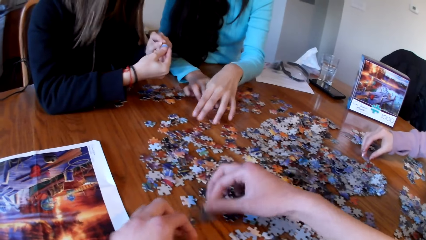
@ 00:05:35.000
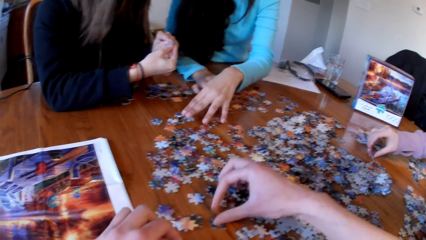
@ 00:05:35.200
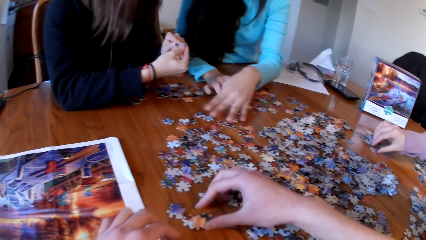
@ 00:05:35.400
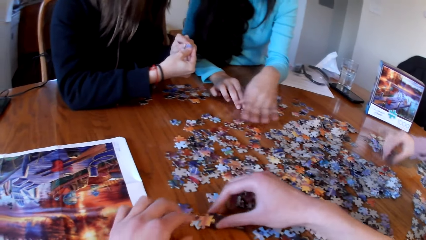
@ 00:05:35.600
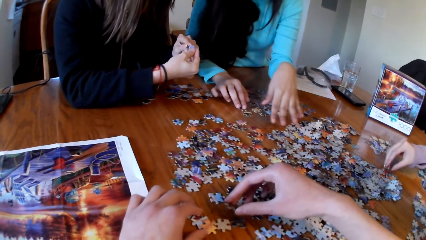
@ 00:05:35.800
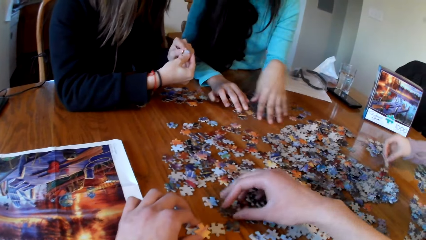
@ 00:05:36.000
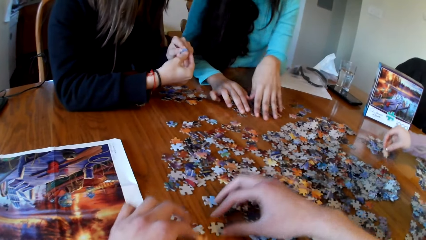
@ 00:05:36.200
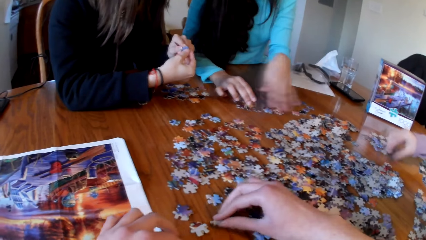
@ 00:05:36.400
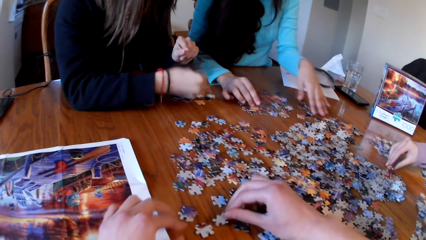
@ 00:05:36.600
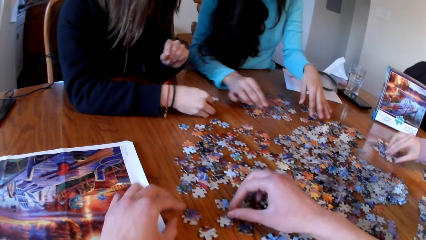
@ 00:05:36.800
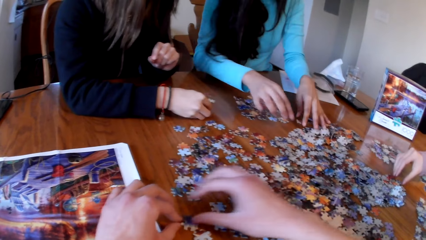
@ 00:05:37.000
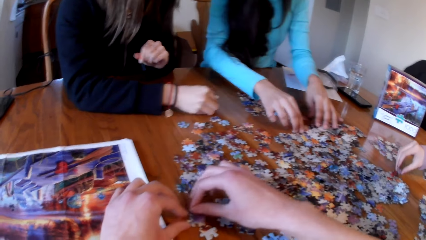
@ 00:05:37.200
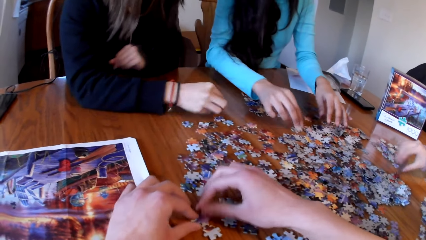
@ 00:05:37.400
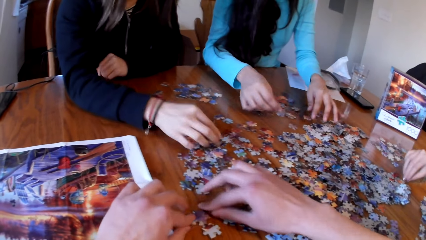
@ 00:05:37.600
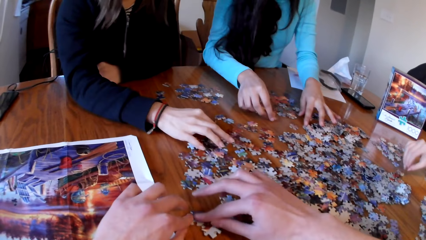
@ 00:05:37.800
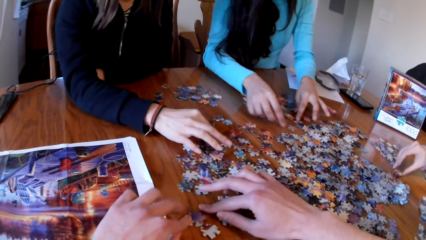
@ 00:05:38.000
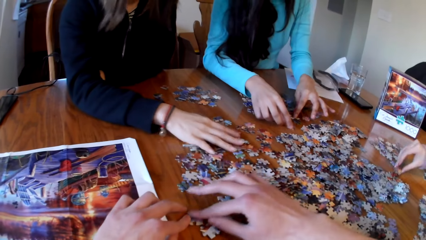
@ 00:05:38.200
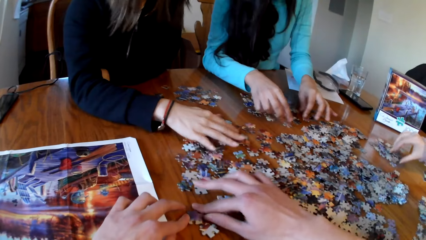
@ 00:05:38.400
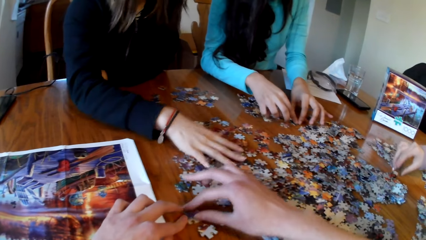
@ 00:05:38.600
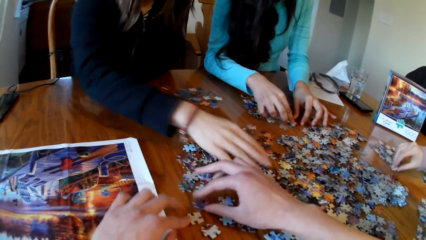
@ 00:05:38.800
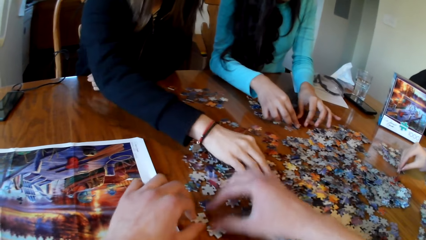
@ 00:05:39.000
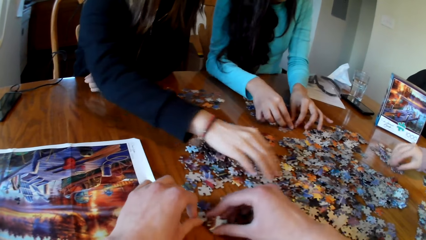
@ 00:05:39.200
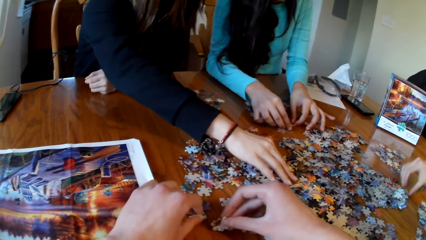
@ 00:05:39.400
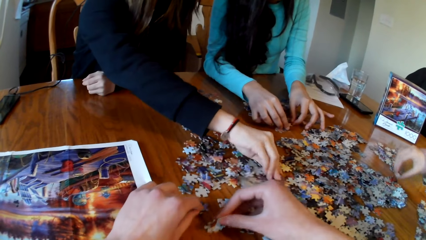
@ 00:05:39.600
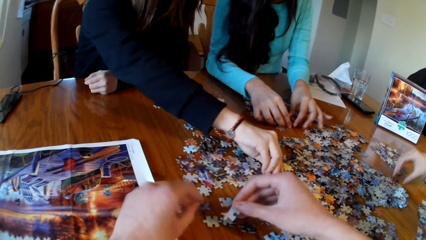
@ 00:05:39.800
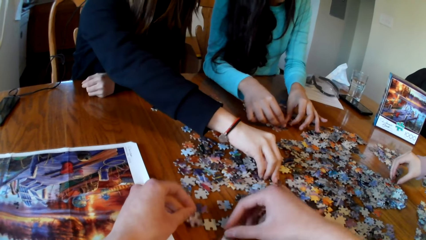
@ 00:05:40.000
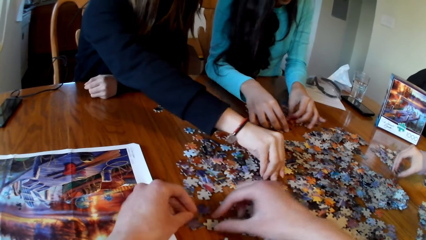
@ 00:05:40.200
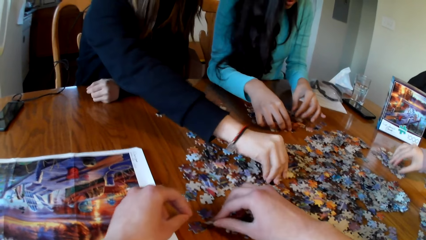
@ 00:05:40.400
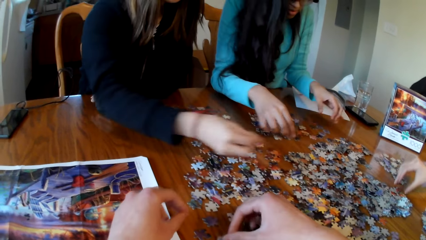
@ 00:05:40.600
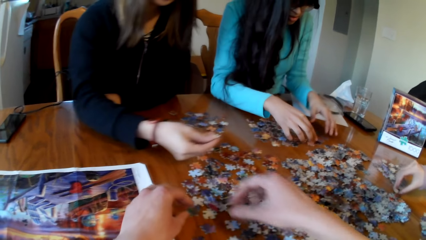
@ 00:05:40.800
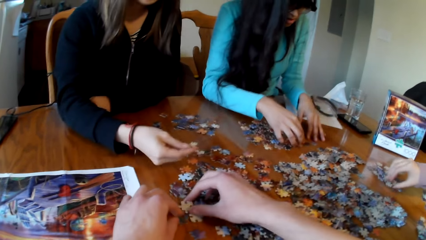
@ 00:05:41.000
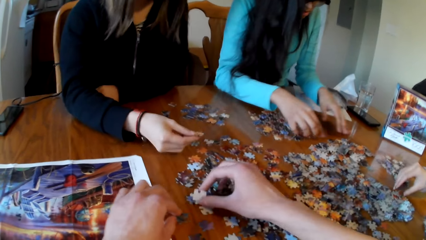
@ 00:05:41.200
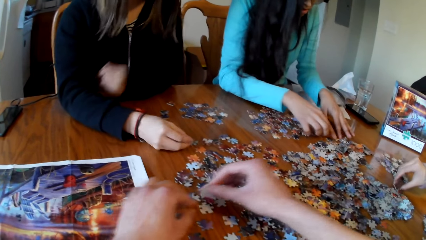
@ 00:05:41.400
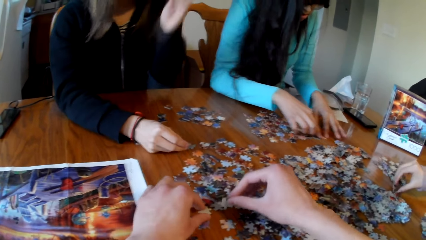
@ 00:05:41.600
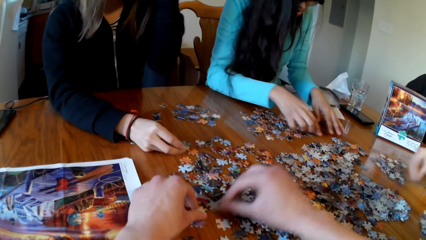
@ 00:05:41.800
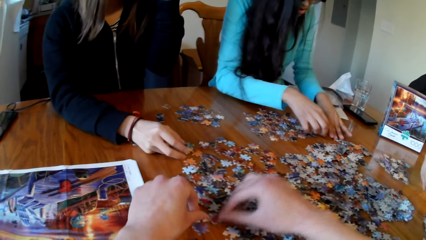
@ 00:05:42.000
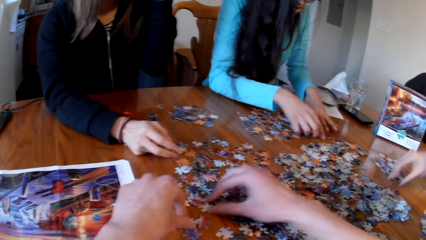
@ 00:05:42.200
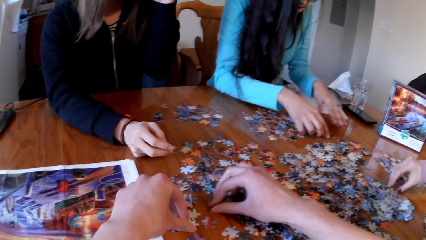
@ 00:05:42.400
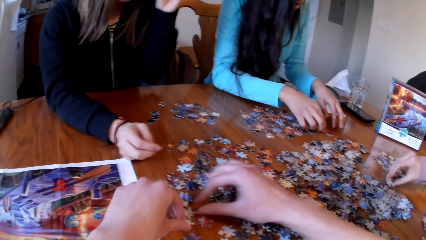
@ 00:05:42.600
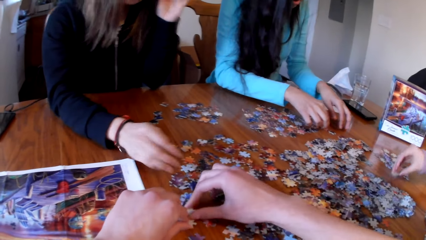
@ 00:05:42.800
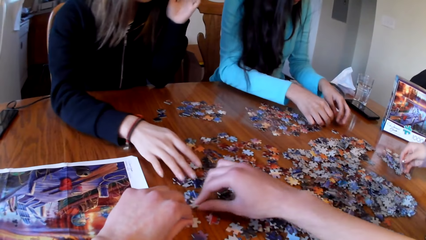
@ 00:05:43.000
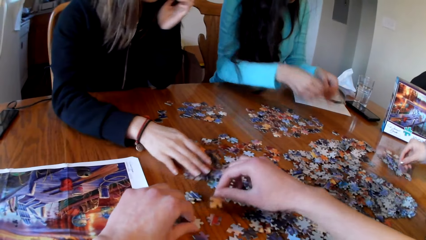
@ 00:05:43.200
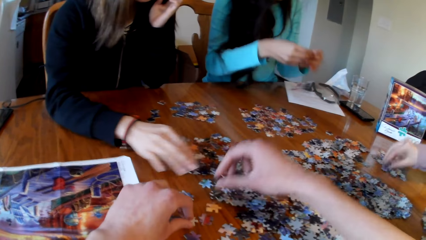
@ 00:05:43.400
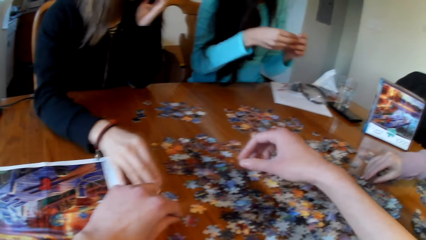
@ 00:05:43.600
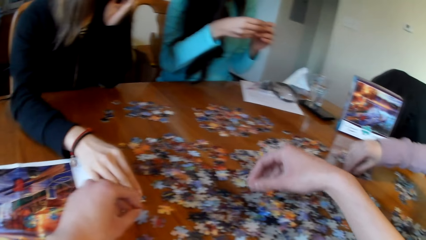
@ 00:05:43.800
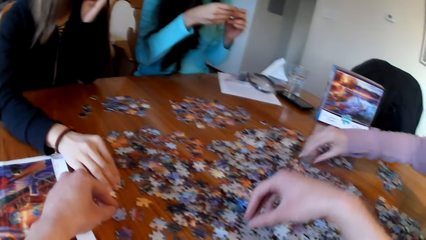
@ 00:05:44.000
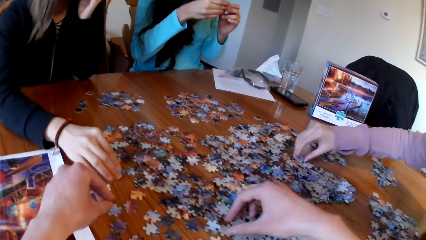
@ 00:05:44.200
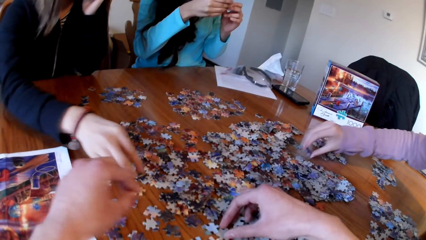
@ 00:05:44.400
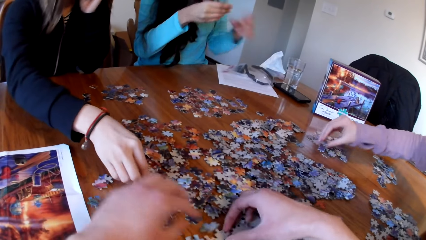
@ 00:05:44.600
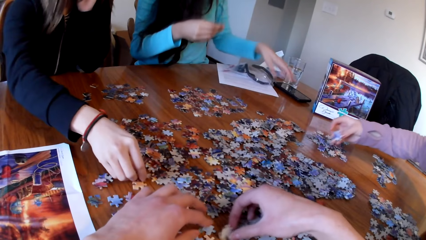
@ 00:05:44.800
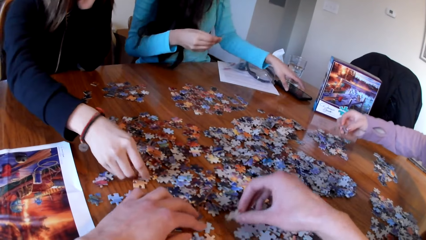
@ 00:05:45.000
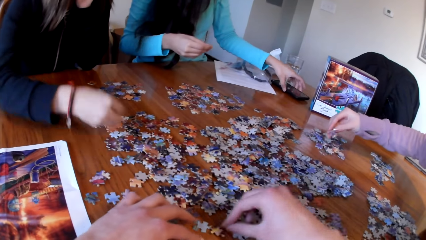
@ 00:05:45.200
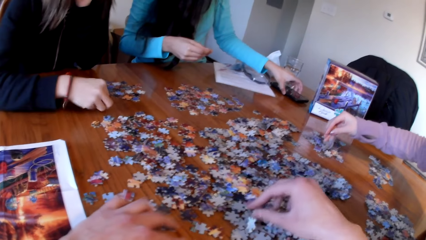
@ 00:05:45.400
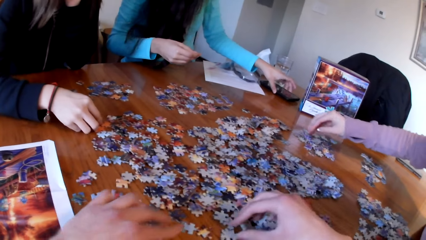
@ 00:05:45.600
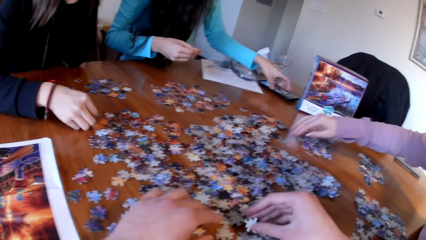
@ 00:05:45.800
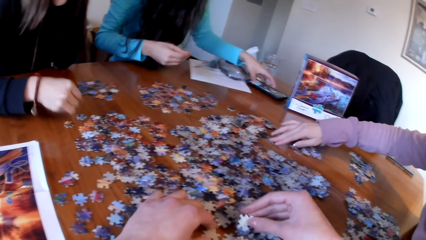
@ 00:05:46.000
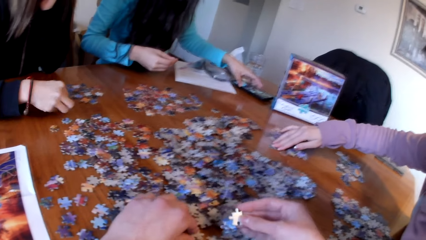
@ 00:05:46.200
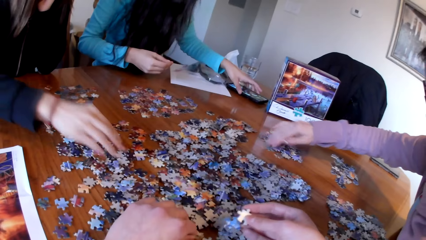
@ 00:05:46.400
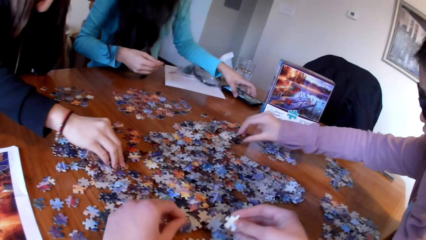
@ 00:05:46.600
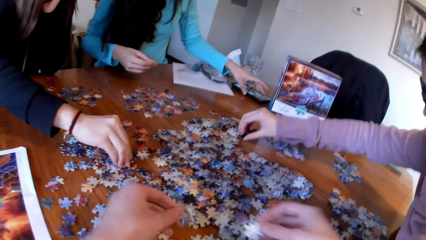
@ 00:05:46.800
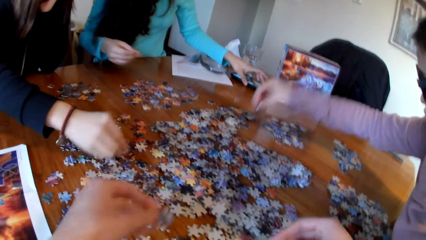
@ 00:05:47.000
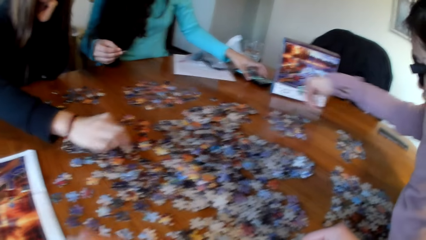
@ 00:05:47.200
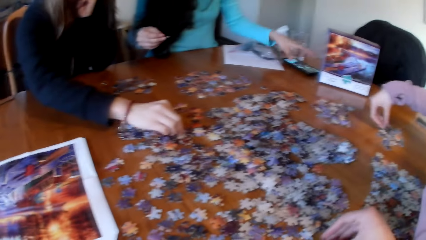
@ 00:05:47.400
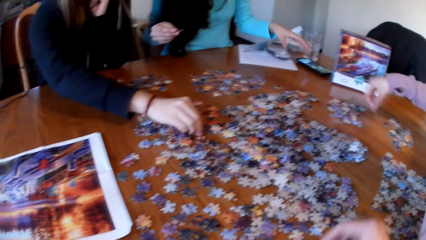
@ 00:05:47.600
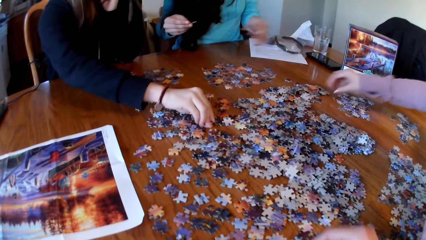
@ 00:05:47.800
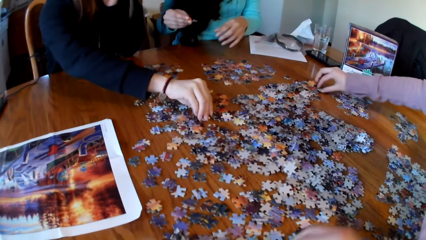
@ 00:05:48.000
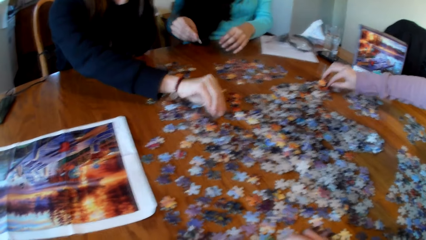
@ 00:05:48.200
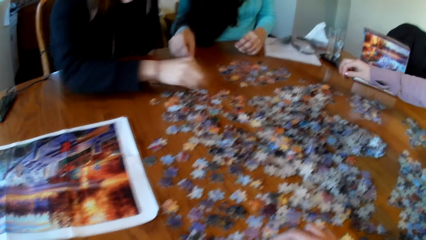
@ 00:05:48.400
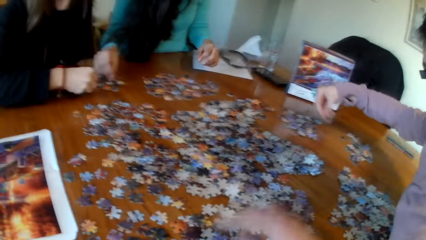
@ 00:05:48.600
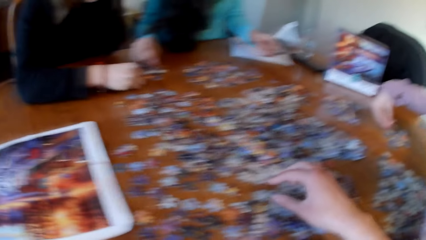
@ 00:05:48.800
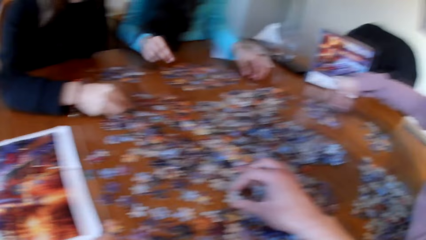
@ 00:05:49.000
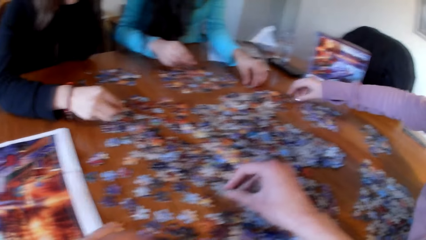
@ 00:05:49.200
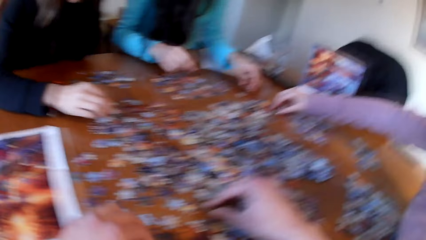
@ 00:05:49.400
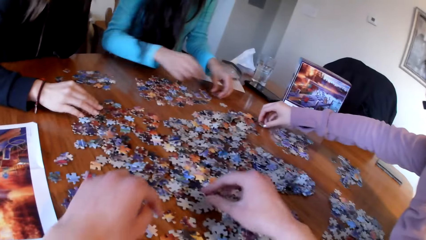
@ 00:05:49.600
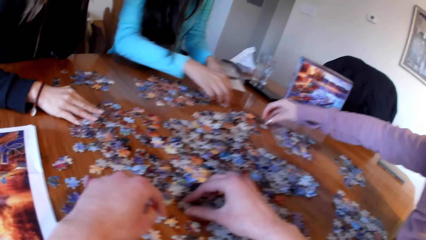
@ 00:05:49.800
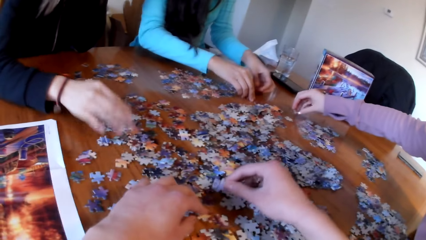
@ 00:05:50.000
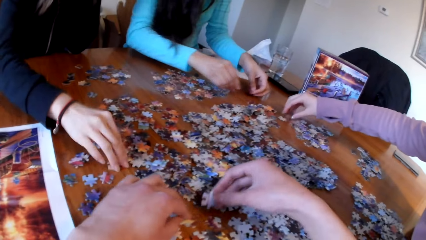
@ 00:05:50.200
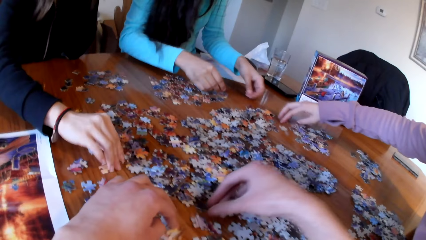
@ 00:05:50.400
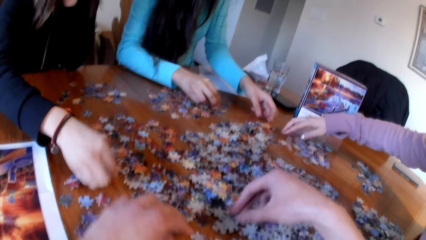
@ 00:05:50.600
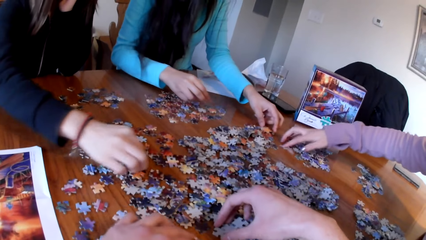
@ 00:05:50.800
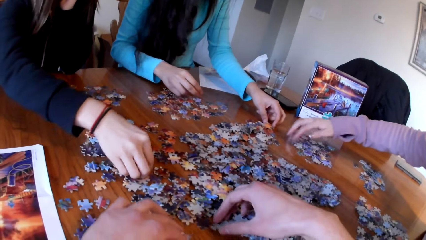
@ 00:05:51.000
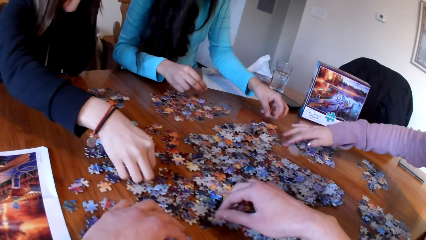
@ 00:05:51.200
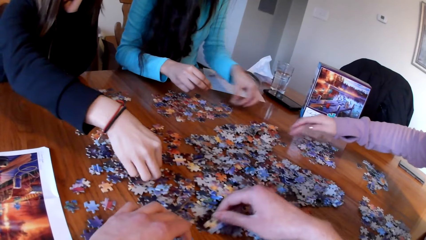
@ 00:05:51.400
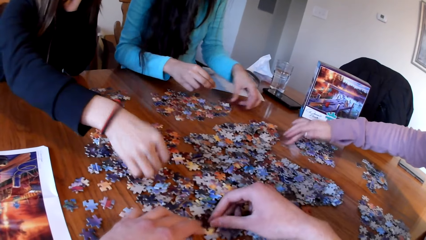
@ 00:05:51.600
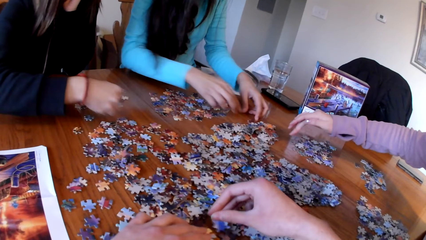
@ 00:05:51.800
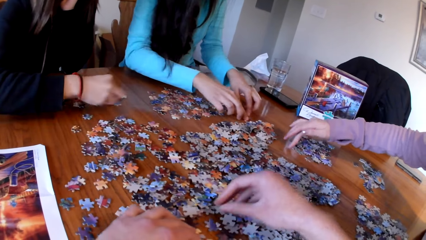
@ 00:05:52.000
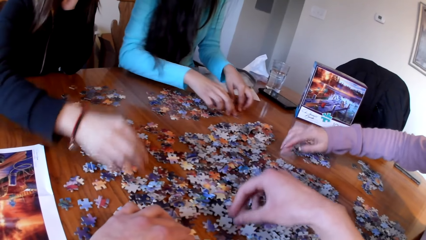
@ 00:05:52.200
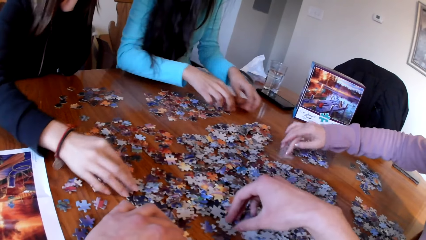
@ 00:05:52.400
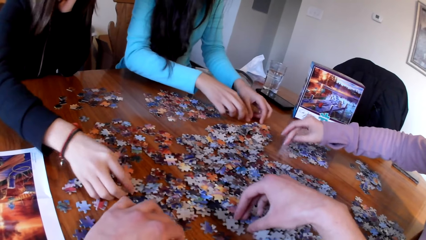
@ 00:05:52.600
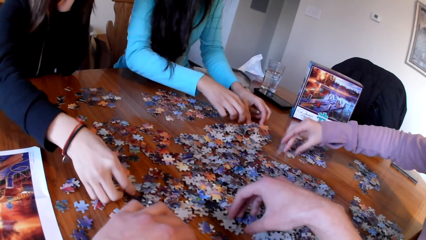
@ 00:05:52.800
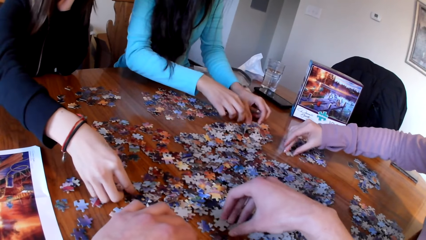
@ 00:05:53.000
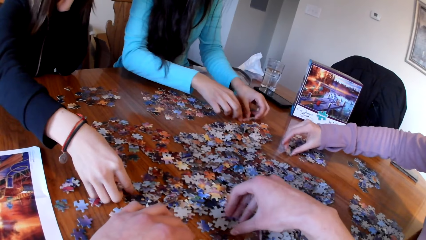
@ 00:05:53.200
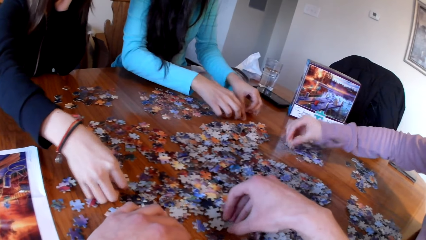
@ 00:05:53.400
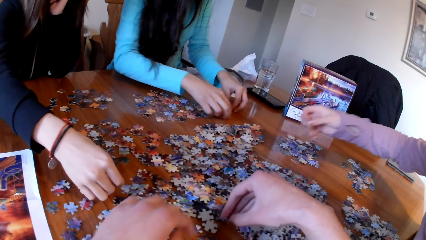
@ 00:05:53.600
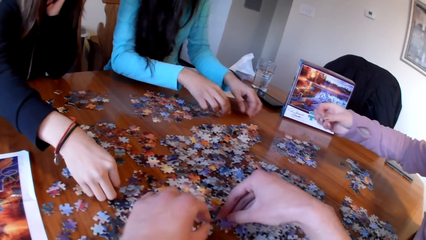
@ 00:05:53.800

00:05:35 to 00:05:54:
The camera wearer picks the puzzle piece. A lady picks the piece of puzzle. The camera wearer picks the puzzle piece. Another lady picks the piece of puzzle. The camera wearer picks the puzzle piece. A woman scrolls his phone. The camera wearer looks for the puzzle pieces. Another woman looks for the puzzle pieces. The first woman looks for the puzzle pieces. A third woman looks for the puzzle pieces. A third lady picks the piece of puzzle. The first lady picks the piece of puzzle. The camera wearer picks the puzzle piece.
